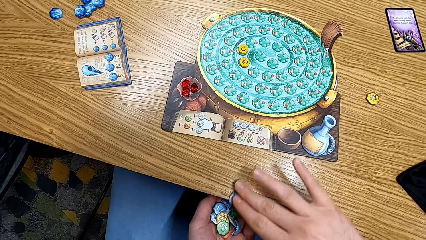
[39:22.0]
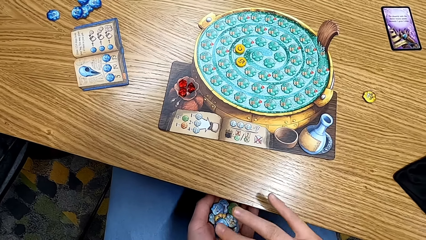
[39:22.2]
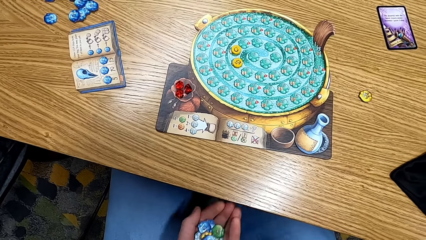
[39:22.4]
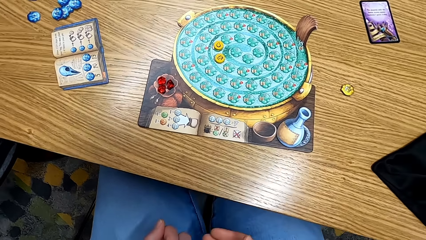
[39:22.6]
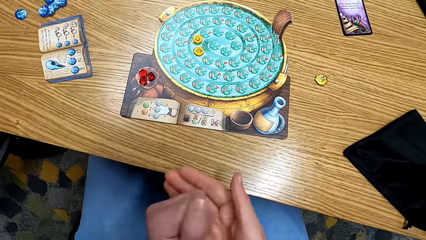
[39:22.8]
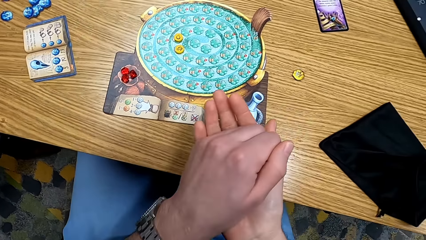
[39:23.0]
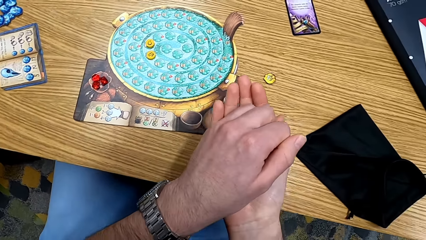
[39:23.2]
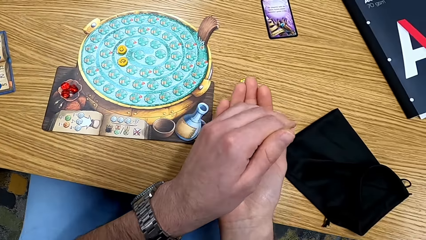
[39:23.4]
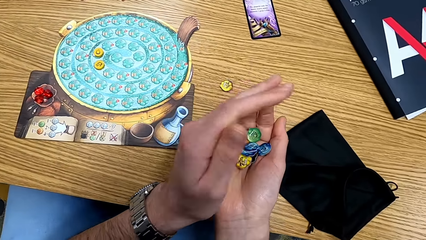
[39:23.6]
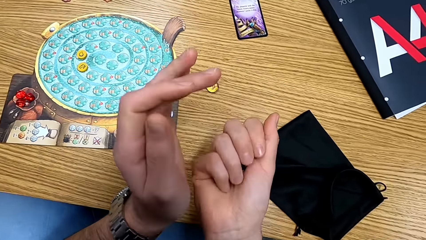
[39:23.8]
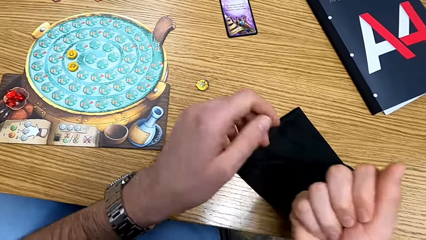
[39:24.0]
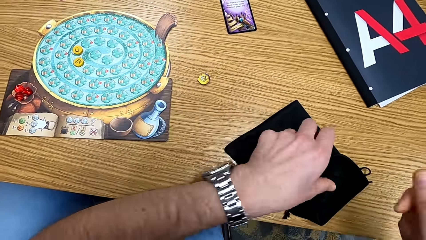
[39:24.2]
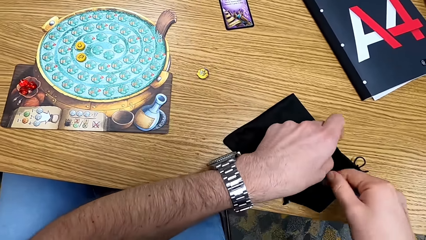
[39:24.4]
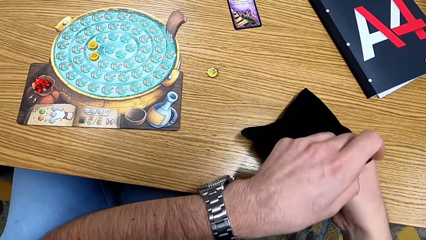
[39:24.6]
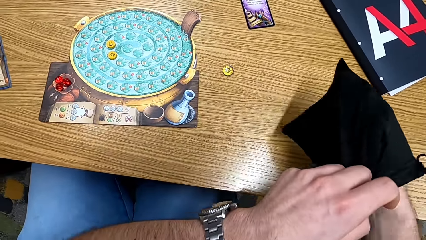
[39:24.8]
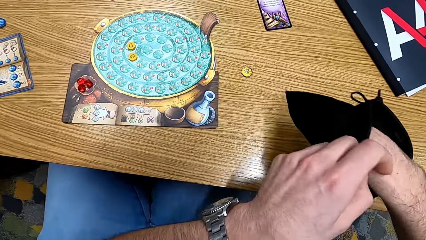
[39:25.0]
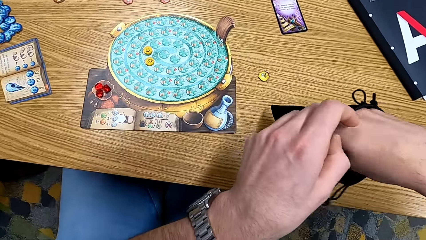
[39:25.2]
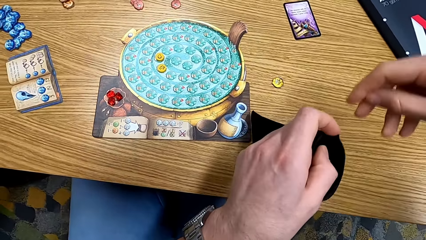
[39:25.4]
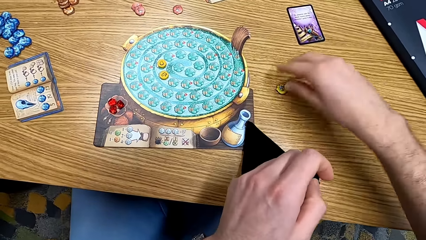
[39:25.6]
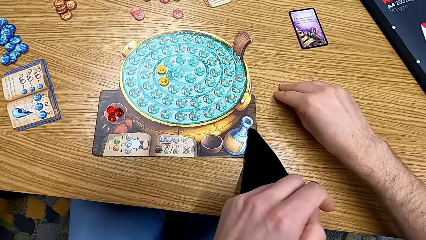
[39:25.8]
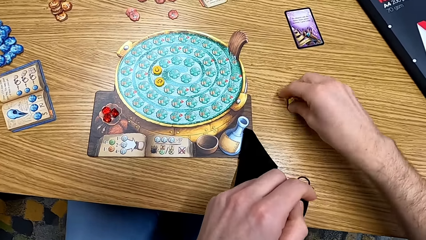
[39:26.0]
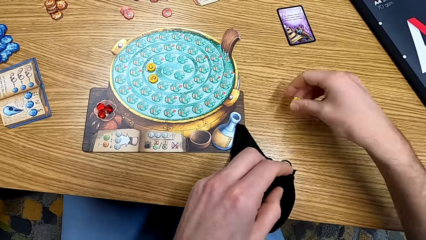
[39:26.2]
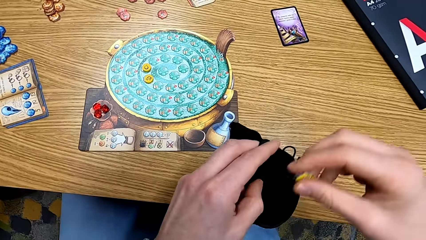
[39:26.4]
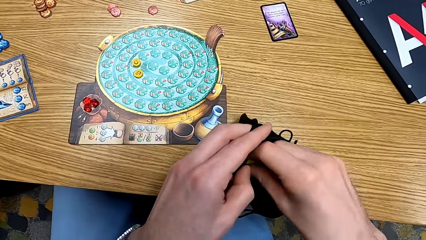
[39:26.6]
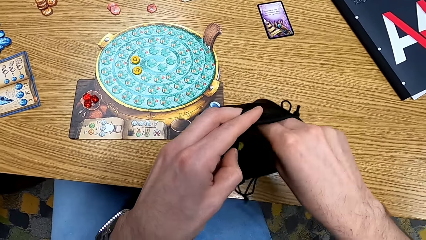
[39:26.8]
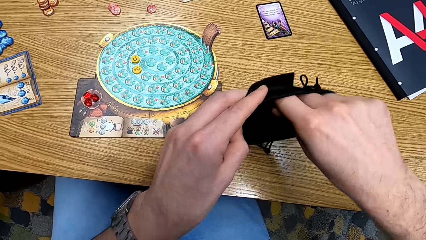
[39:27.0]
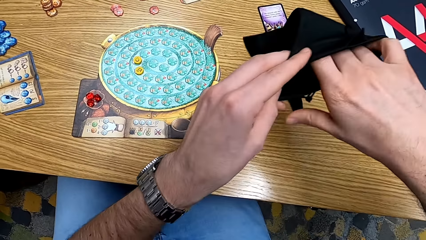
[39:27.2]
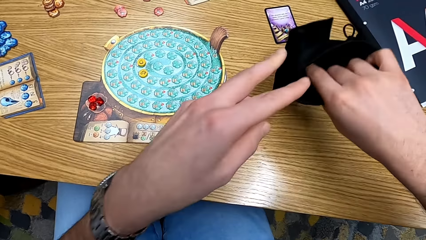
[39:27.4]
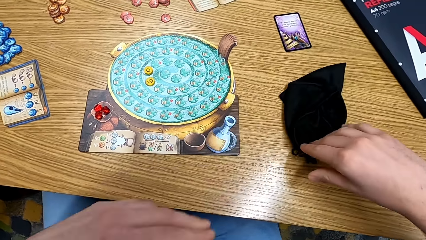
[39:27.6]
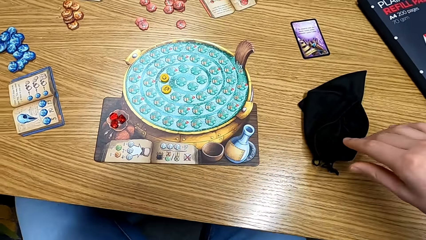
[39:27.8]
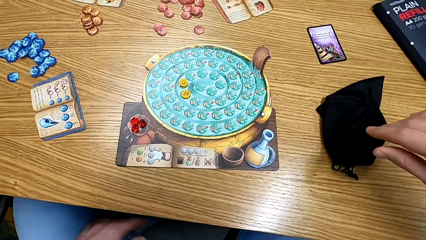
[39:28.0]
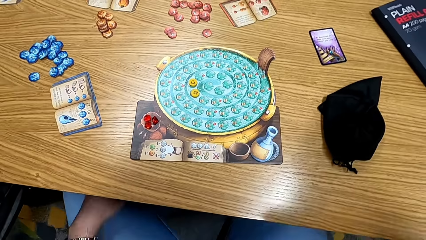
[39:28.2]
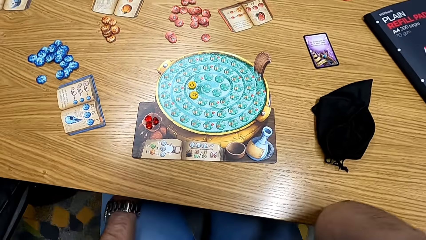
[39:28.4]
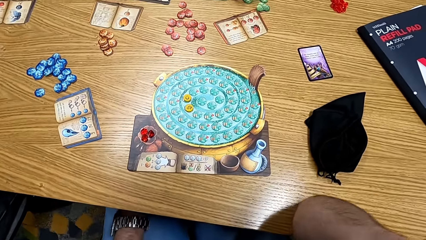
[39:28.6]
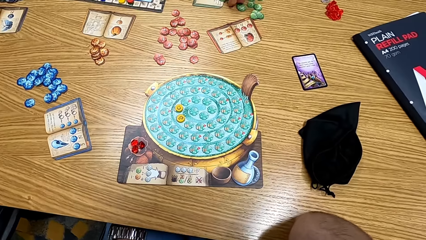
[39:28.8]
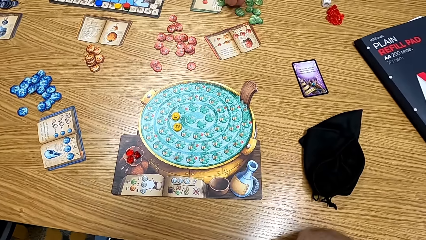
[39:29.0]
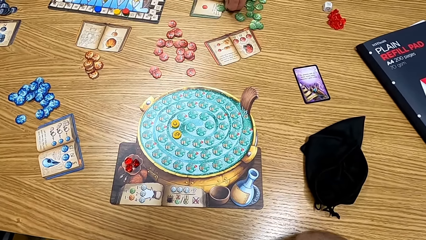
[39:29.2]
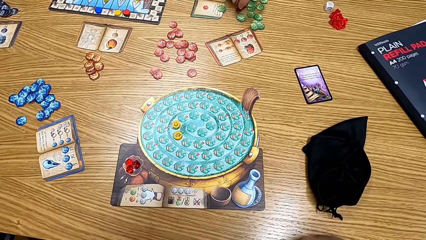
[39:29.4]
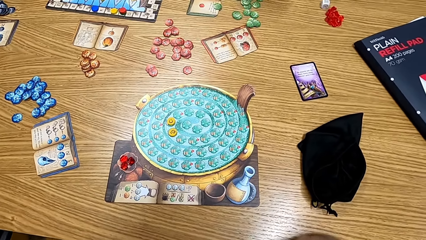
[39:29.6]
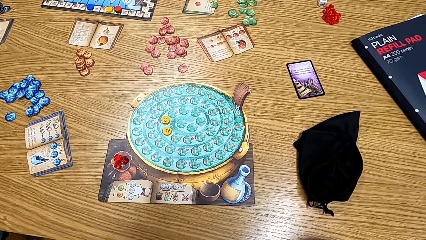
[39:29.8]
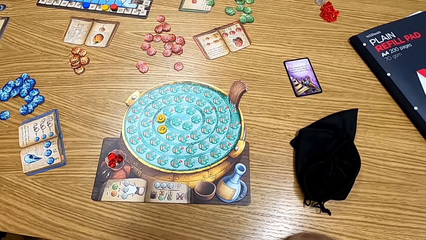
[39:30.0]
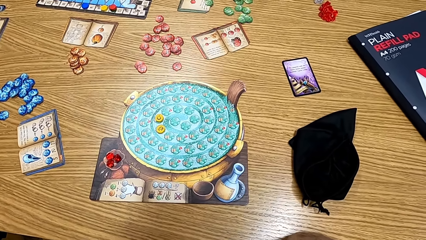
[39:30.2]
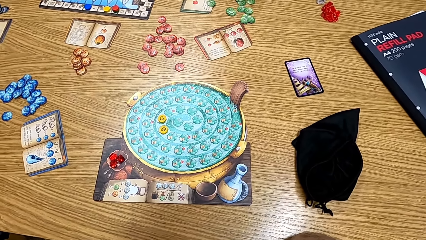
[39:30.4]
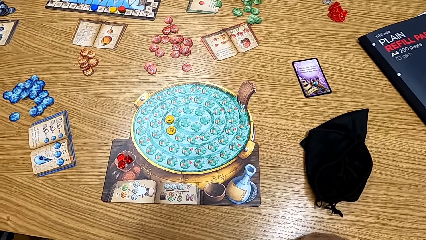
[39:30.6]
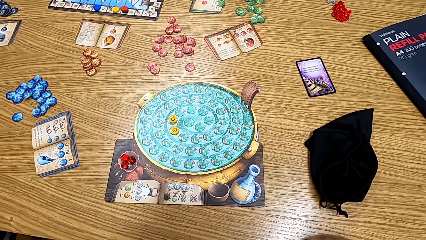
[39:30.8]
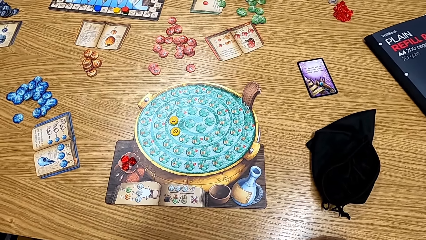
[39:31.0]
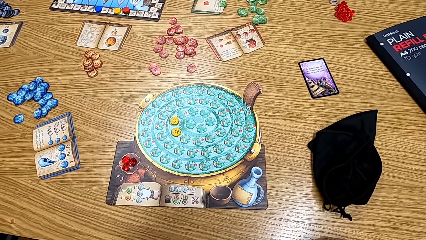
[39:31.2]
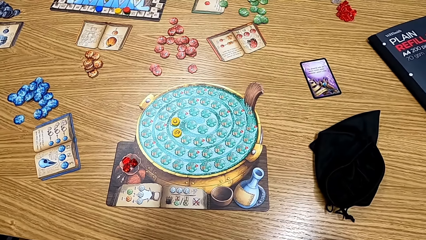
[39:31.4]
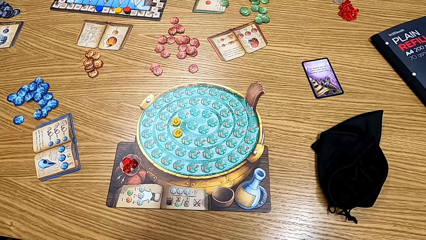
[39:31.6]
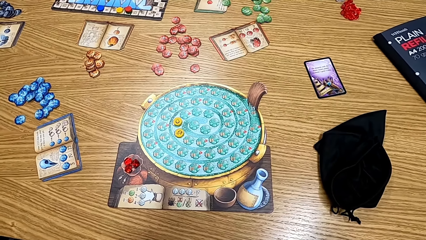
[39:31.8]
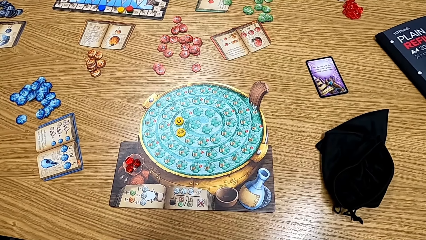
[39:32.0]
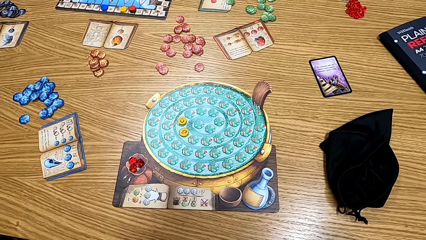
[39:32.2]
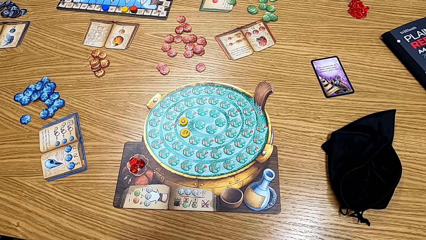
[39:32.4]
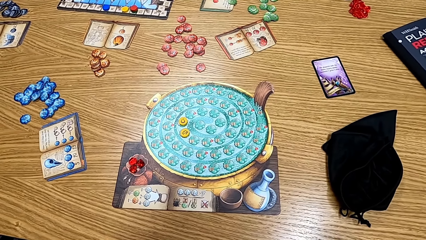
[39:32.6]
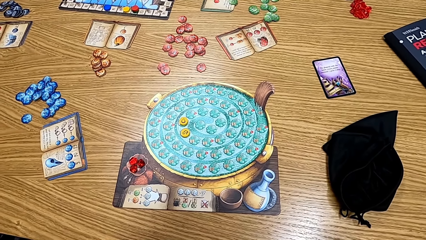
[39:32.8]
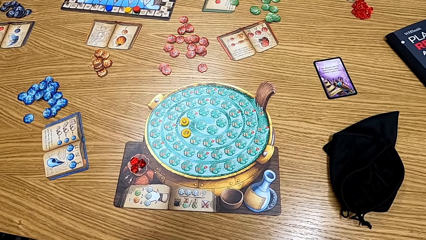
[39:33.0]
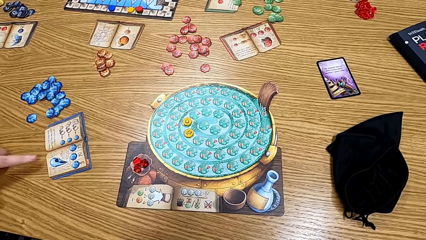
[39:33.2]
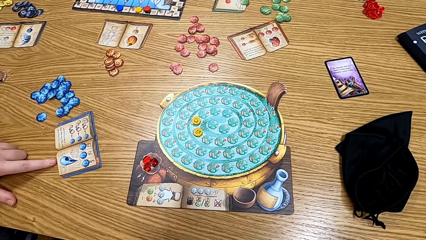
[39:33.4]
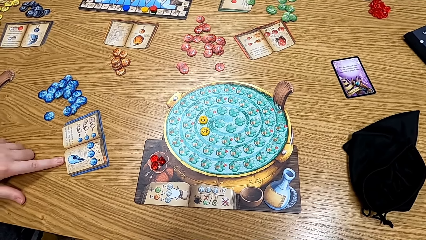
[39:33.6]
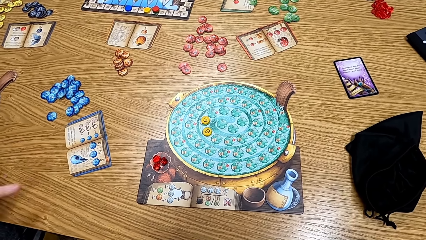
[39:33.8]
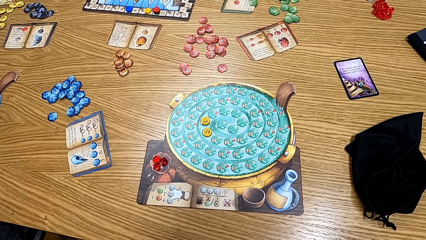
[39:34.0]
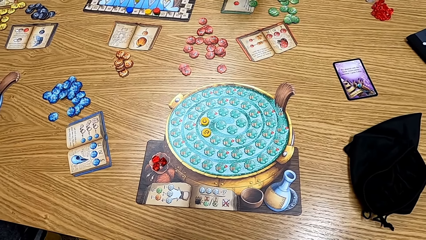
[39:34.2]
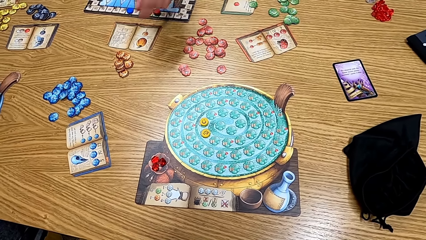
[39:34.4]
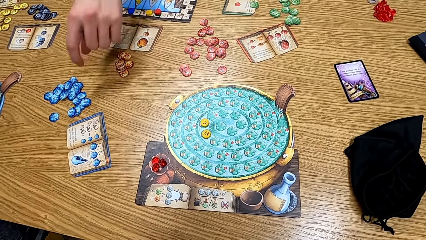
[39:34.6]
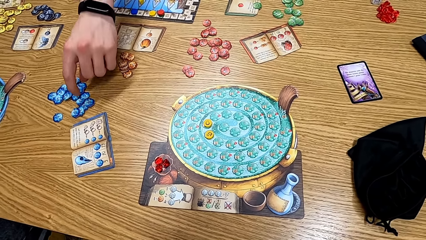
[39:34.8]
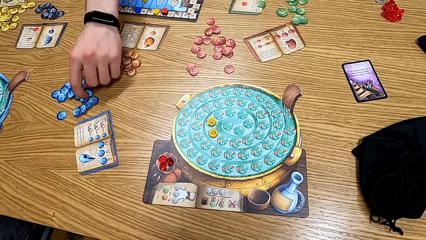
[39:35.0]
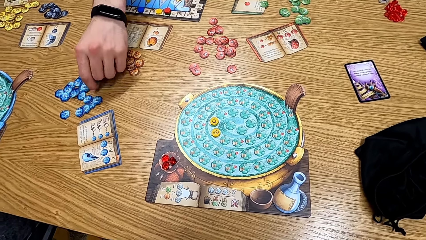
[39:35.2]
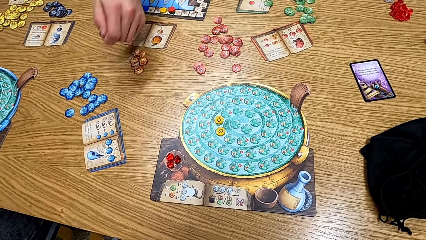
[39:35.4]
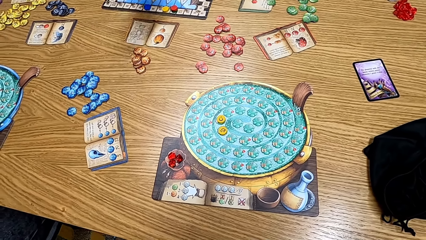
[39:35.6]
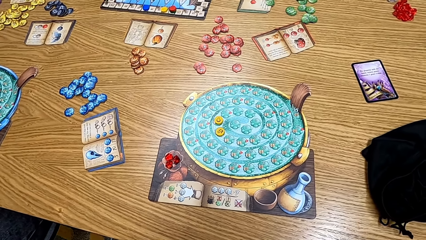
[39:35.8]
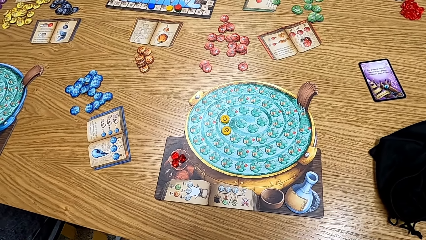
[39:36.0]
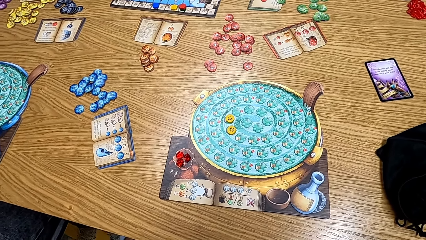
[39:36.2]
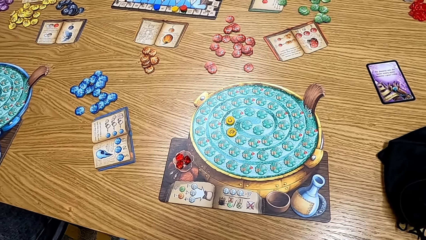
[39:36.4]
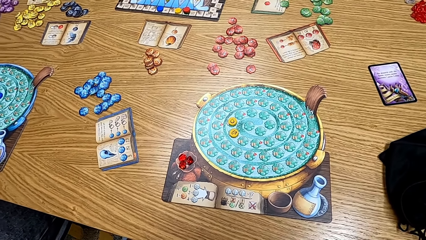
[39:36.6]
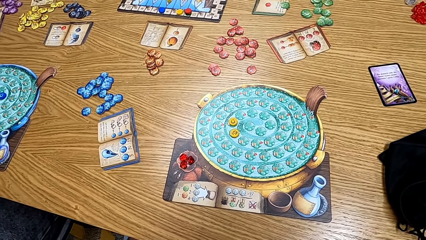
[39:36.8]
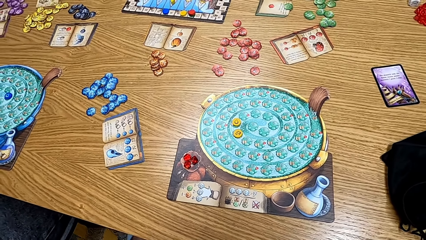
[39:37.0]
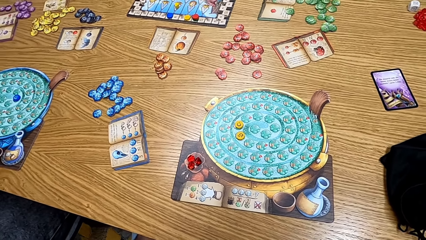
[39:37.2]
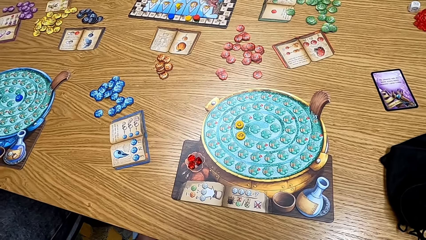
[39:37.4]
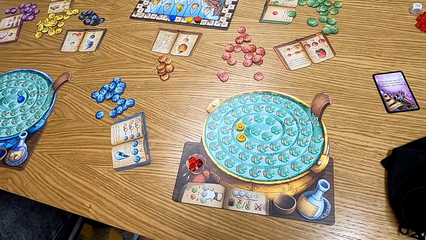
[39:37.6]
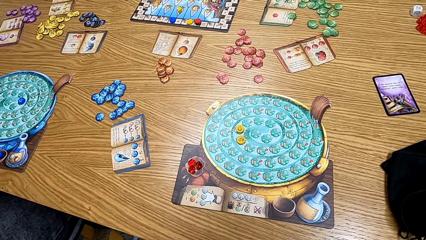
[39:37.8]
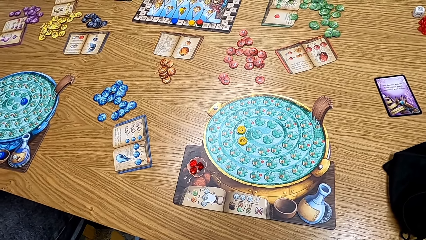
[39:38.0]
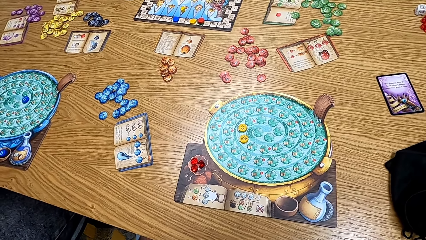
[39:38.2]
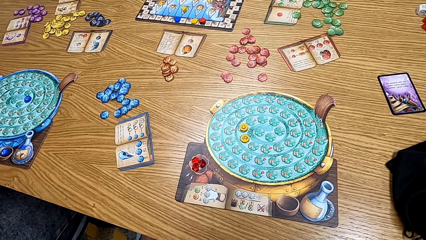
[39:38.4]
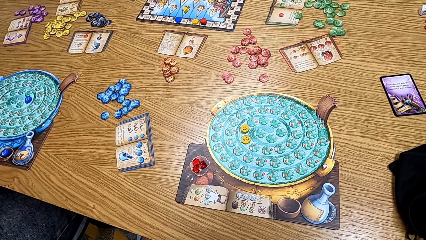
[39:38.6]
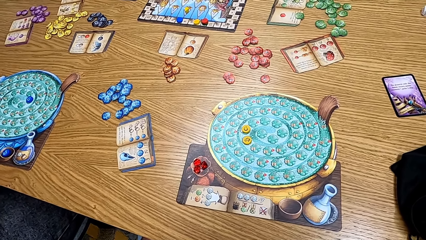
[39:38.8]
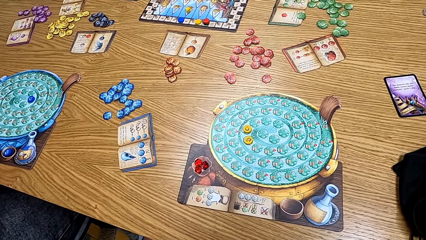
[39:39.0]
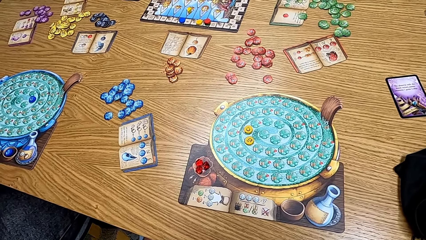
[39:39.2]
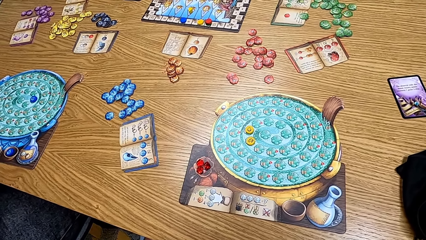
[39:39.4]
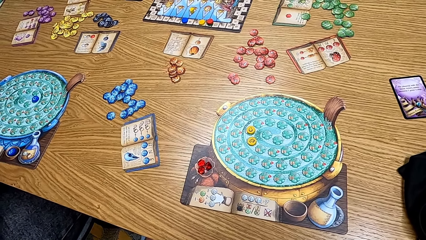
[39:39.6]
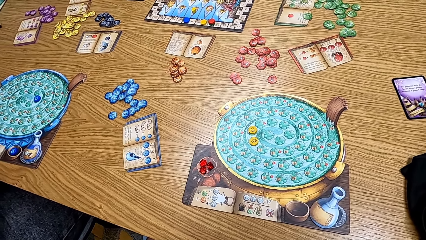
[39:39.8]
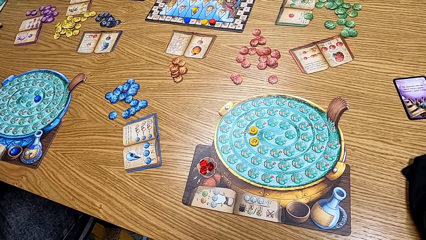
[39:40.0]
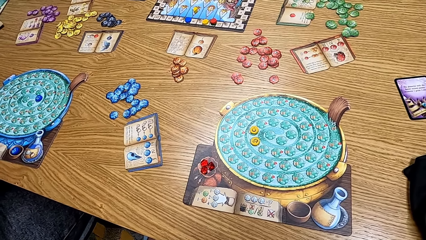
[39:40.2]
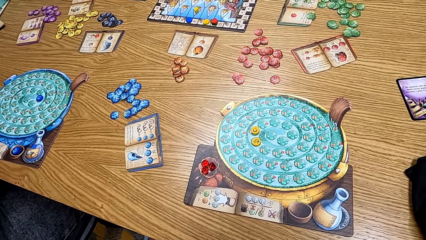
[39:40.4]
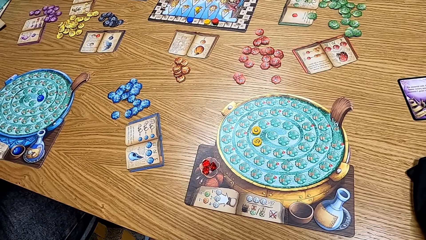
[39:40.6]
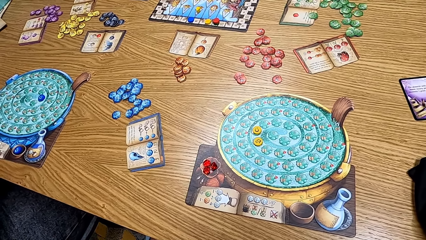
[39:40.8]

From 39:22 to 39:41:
The camera wearer puts the chips on the palm of the right hand. He takes the bag from the table. He puts a hand in the bag. He puts the papers in the bag. He takes the yellow chip from the table. He puts the yellow chip in the bag. He drops the bag on the table. He places his elbow on the table. A lady takes the green chips from the table. The camera wearer looks at the table. A man points at the blue ingredient book. Another man takes the blue chip.
